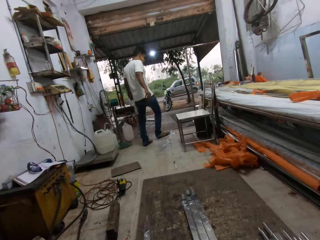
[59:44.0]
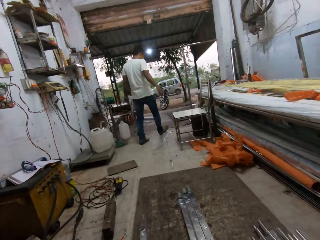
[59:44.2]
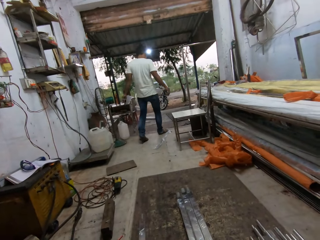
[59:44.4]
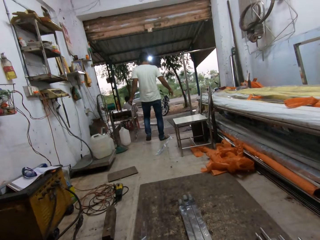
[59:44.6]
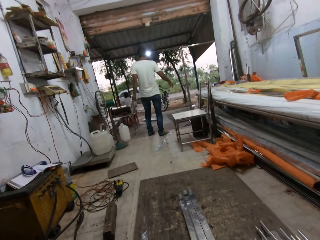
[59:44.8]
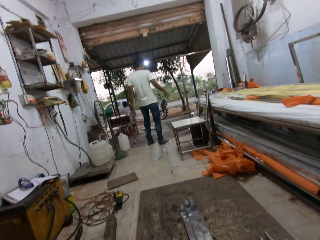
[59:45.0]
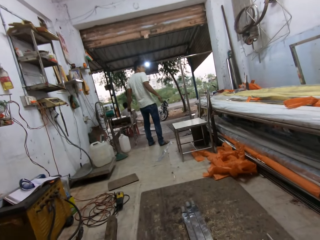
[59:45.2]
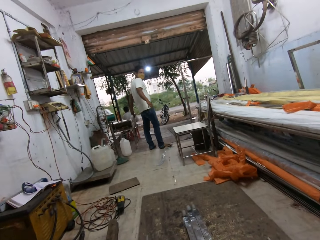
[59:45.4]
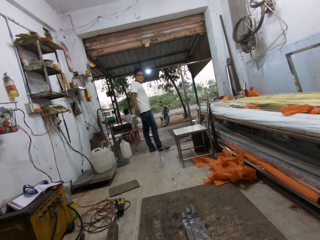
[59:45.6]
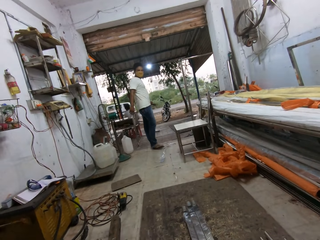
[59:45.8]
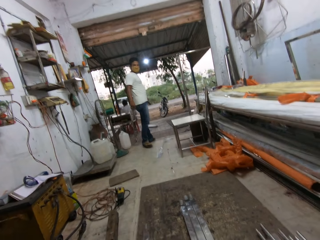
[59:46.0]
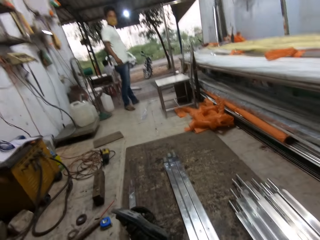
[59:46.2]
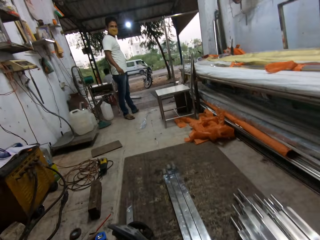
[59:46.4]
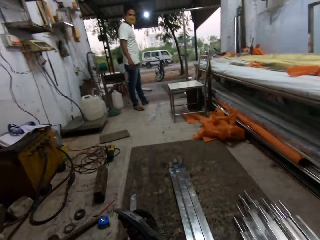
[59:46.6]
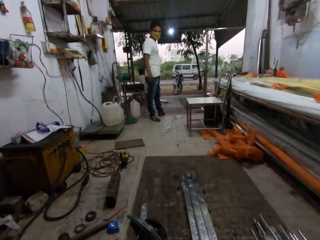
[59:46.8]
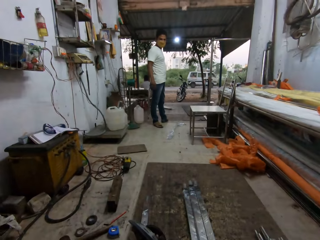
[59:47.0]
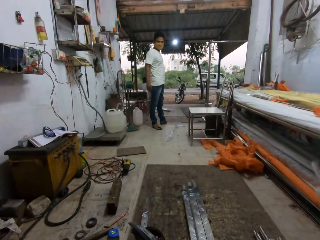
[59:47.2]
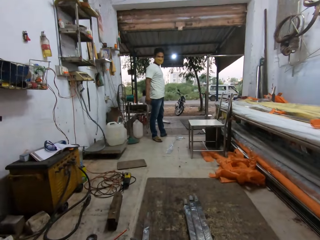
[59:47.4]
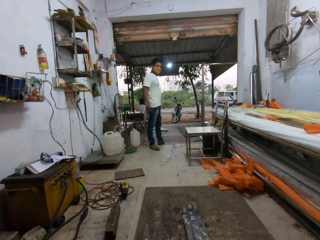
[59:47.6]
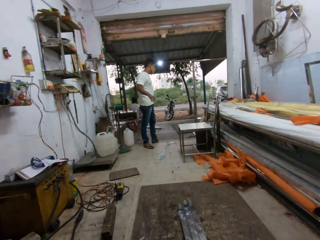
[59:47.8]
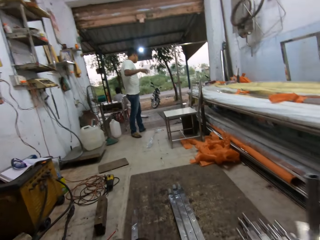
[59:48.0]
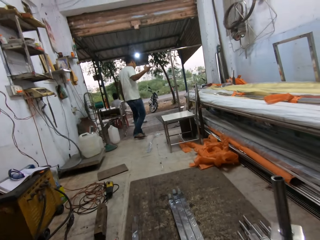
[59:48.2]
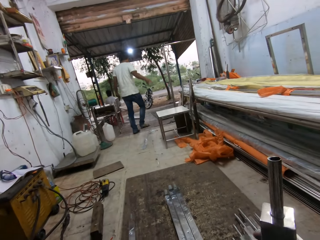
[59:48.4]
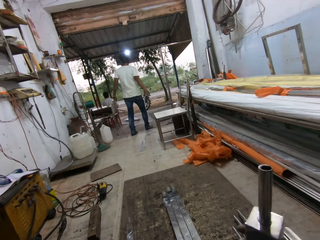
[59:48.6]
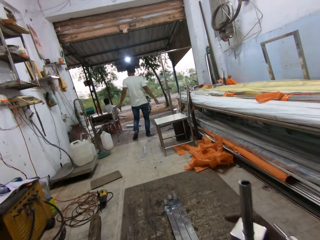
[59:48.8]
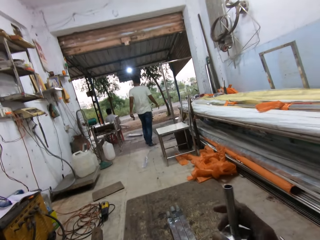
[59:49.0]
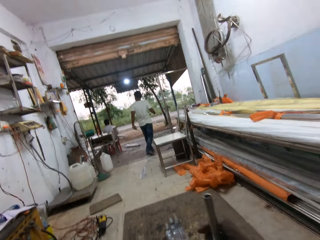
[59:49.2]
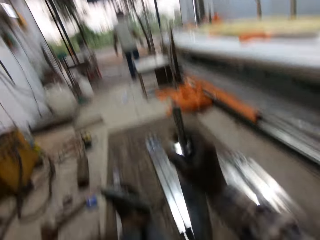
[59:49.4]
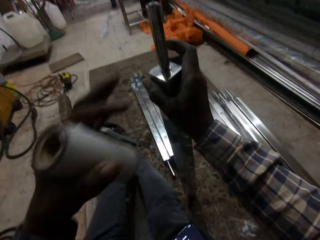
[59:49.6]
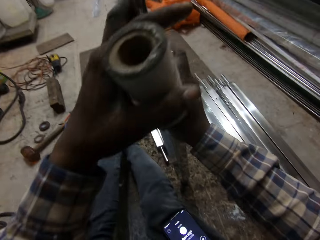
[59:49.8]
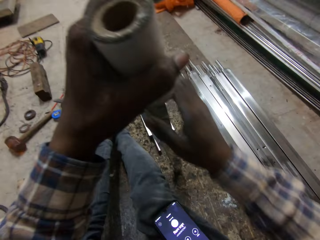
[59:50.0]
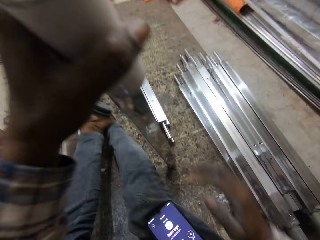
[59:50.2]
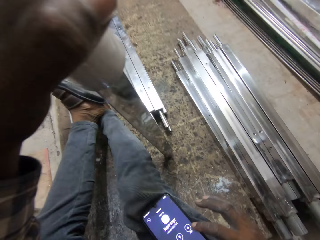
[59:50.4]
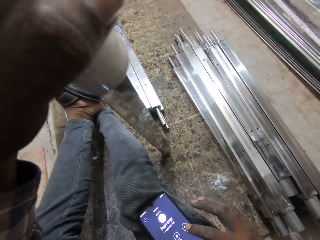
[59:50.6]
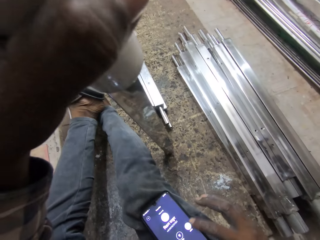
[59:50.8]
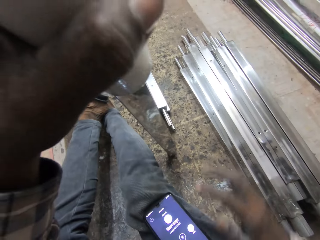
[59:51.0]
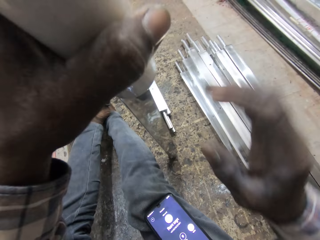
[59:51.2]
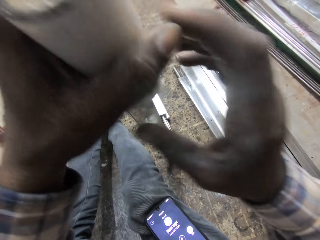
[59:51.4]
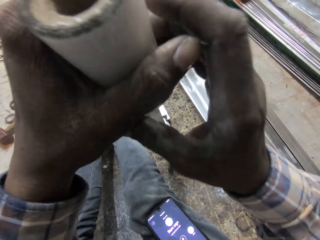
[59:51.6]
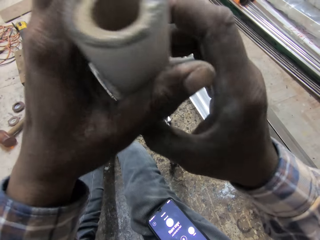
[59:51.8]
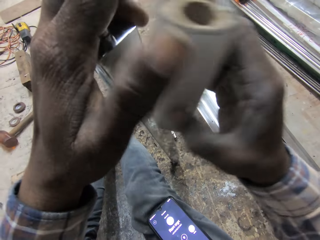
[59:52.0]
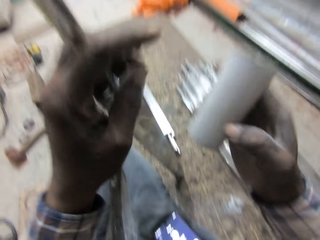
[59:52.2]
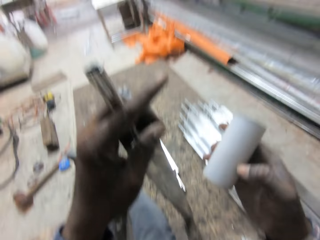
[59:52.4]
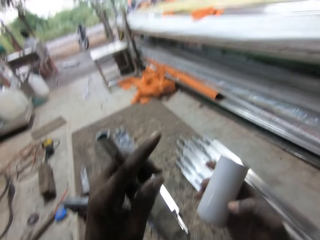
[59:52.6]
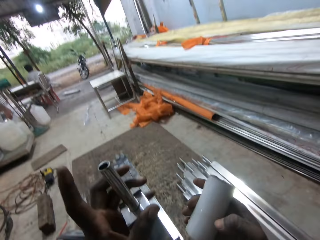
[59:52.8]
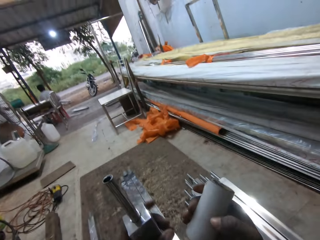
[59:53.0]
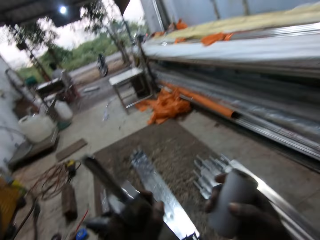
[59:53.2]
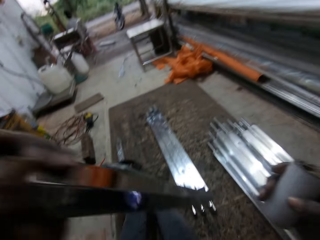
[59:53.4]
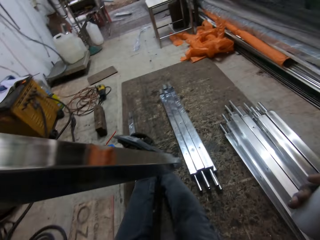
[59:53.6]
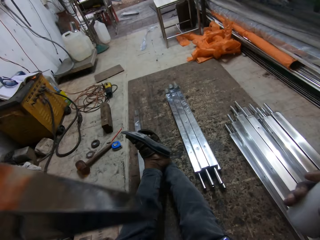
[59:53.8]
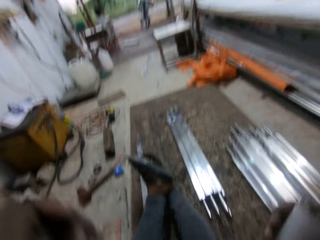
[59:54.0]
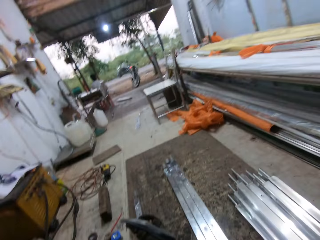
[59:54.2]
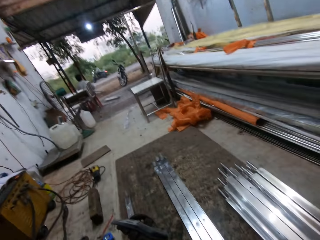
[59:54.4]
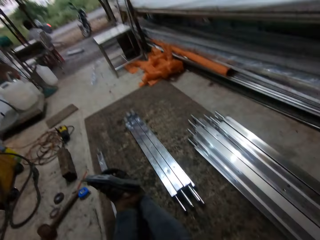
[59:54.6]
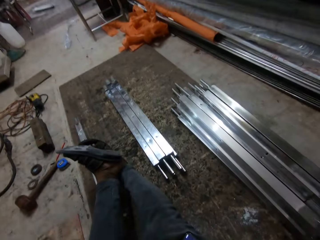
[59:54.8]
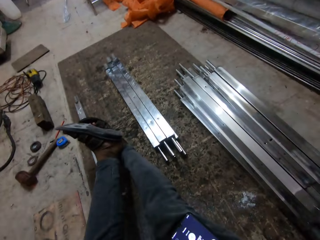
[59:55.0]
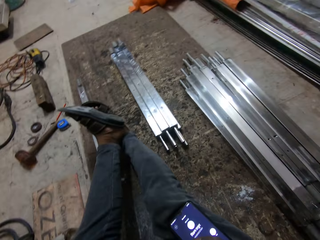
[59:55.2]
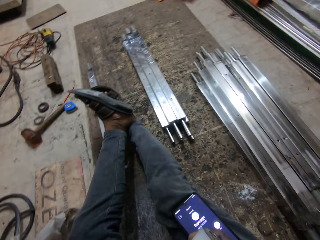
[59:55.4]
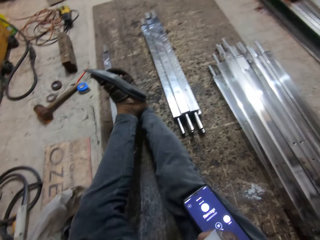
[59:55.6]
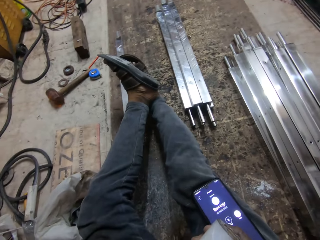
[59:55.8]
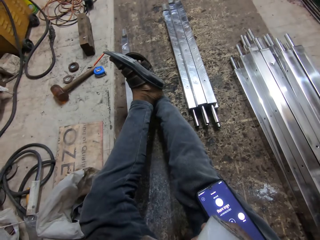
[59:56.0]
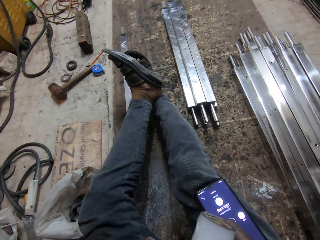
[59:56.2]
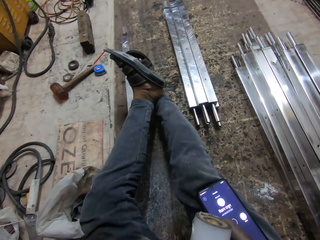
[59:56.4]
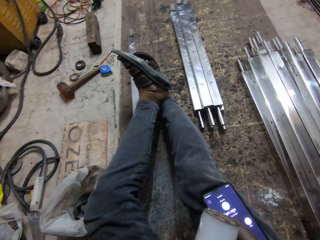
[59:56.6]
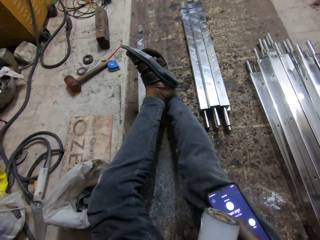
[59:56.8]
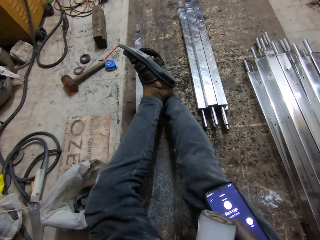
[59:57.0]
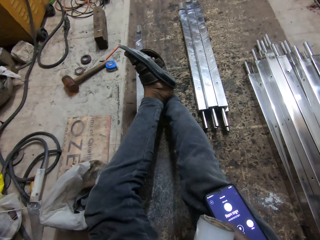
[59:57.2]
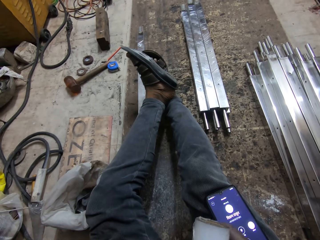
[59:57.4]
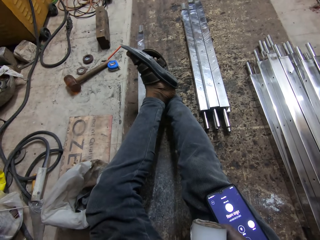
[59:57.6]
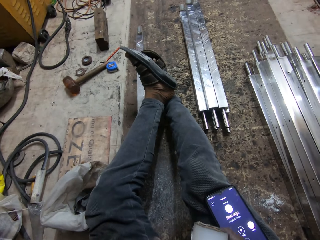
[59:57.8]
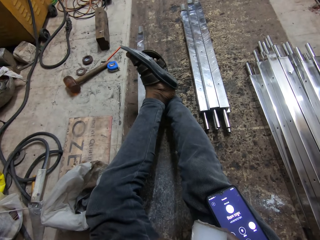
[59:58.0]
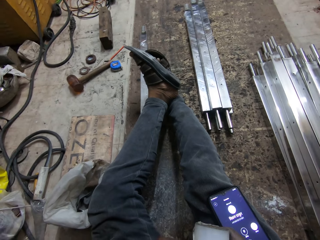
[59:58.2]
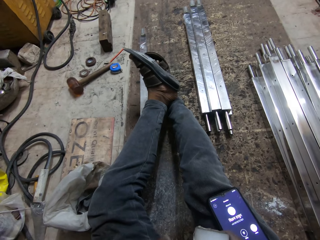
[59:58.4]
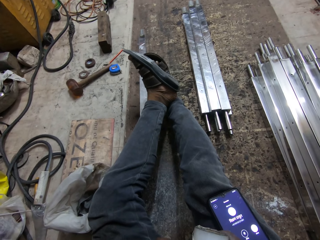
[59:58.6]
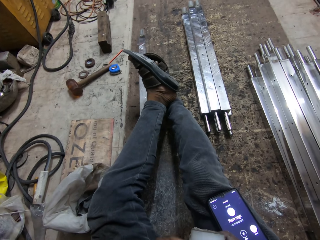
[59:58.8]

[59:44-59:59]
The camera wearer holds a steel rod with his right hand. He holds the steel rod with his left hand. He operates the phone on his right leg with his right hand. He takes the seal wrap from his left hand with his right hand. He moves the steel. He operates the phone.

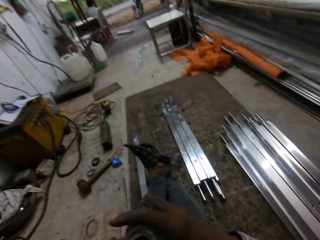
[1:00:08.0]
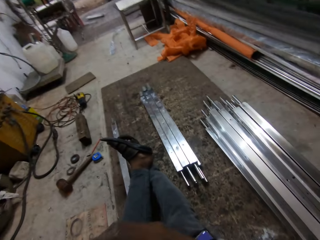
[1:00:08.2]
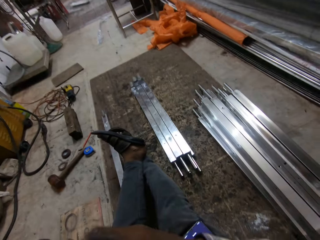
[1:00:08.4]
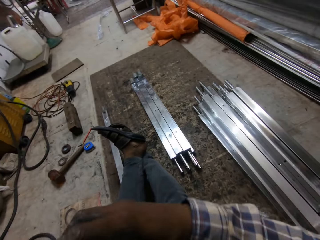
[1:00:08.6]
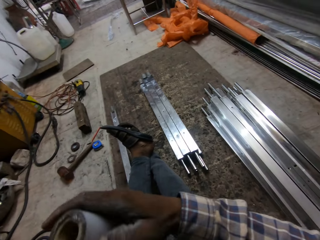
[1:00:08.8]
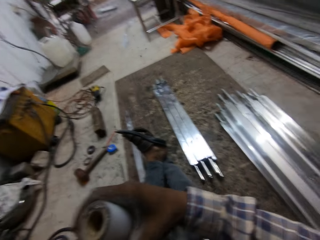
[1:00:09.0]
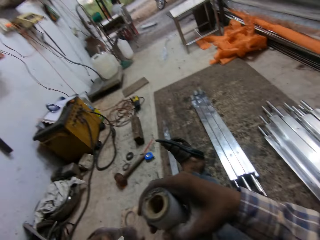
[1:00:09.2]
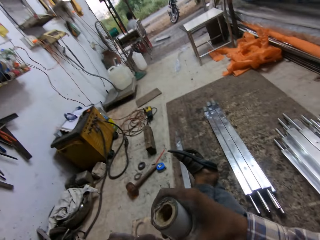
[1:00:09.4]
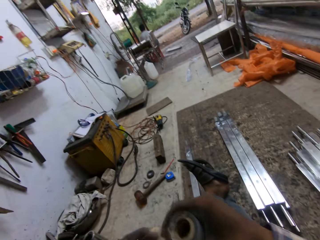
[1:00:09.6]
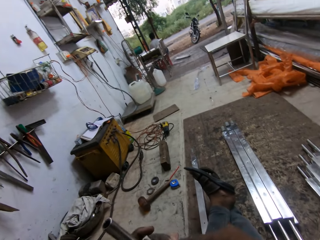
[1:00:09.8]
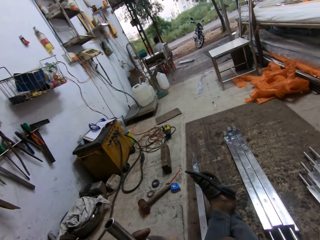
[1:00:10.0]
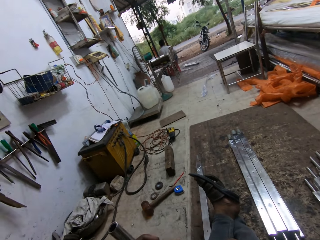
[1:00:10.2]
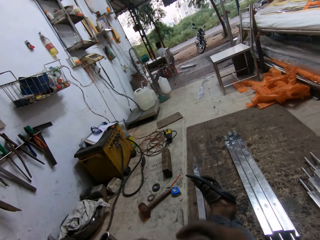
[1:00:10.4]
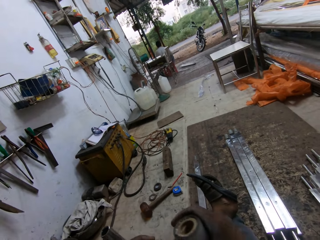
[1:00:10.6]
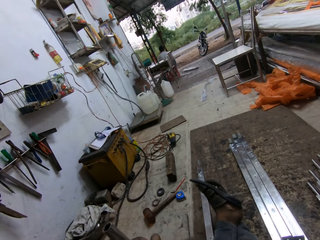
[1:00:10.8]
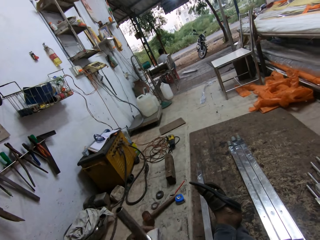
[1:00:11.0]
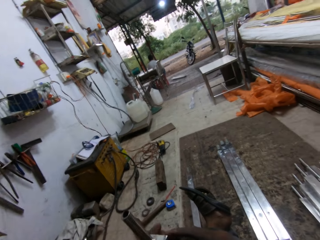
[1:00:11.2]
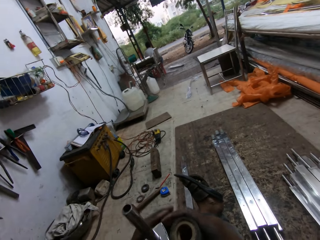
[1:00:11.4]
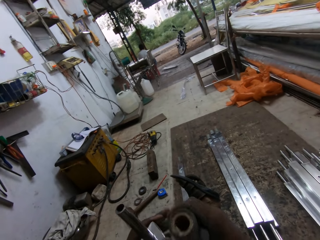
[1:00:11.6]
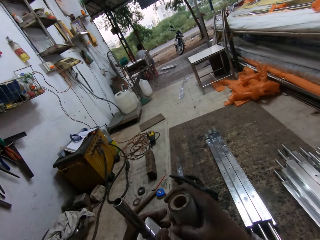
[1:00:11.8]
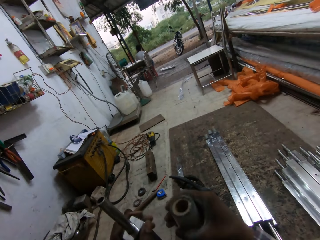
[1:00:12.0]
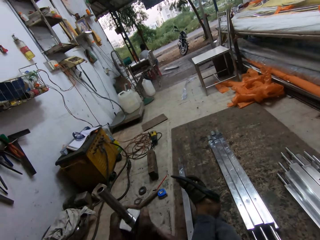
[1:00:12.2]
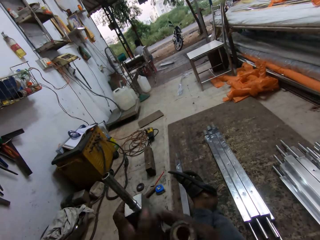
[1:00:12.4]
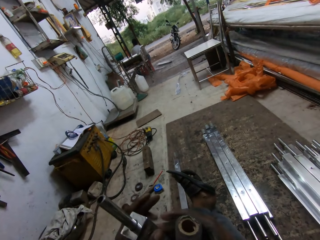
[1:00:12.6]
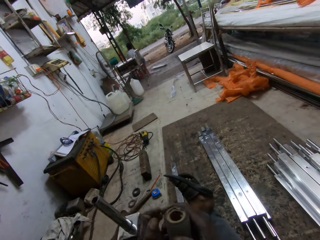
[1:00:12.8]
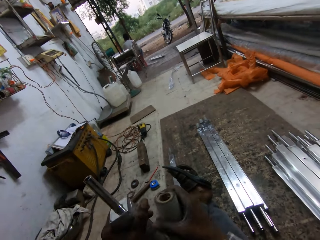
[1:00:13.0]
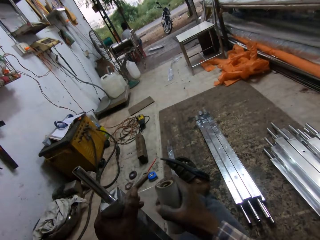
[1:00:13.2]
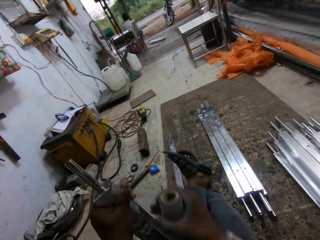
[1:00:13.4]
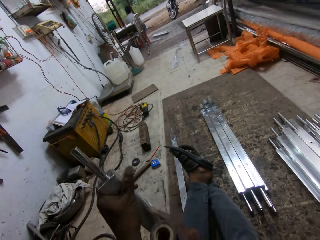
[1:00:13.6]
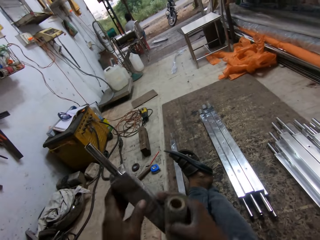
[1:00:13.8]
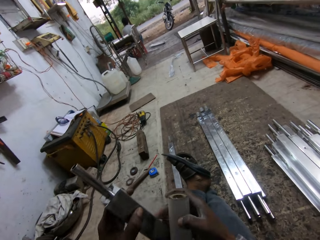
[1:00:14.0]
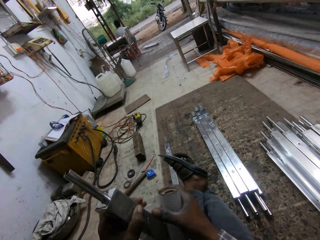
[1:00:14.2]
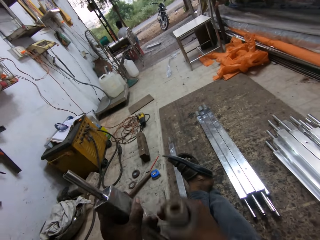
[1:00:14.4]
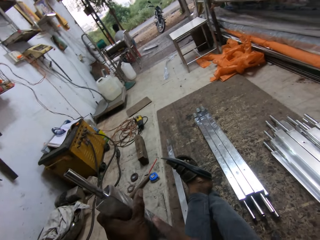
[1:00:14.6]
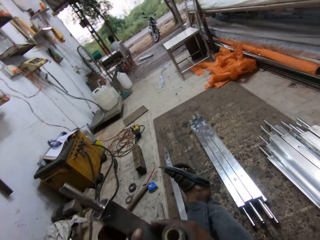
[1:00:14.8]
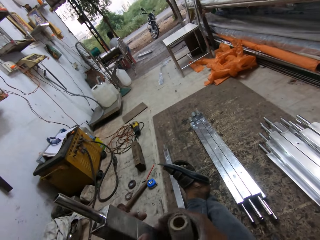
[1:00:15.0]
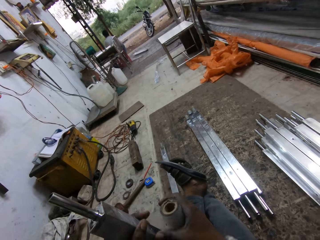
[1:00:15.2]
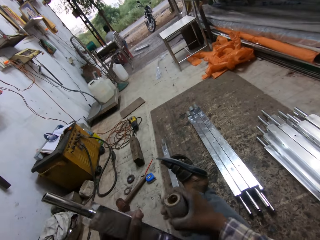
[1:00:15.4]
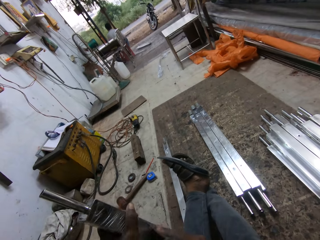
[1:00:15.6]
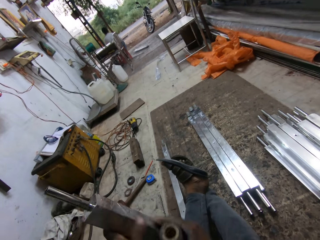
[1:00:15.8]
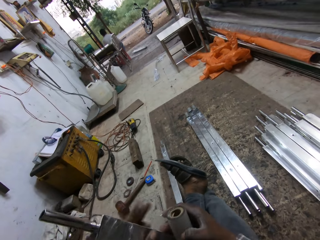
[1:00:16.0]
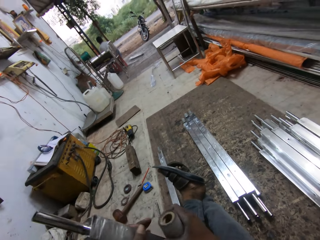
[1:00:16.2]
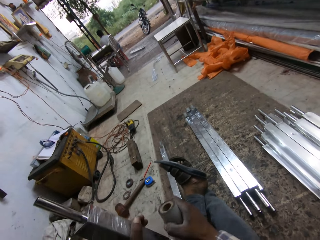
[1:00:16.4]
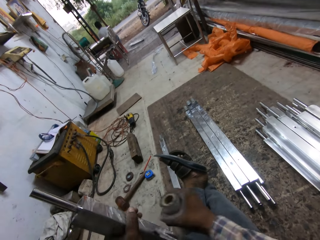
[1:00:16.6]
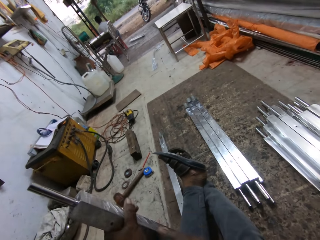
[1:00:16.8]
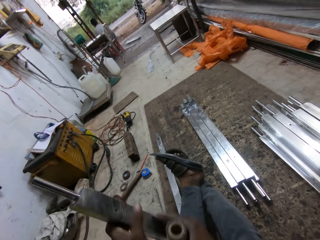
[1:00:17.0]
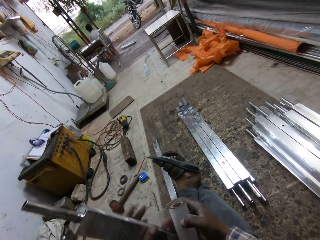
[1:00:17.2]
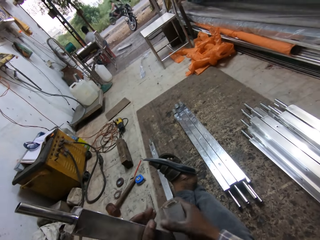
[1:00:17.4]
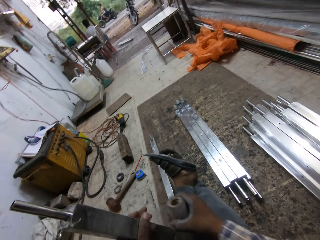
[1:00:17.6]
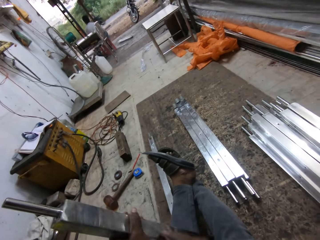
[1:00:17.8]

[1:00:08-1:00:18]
The camera wearer wraps the steel rod in his left hand with the seal wrap in his right hand.
